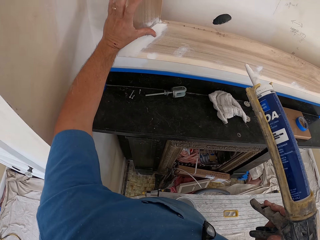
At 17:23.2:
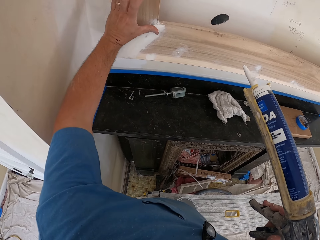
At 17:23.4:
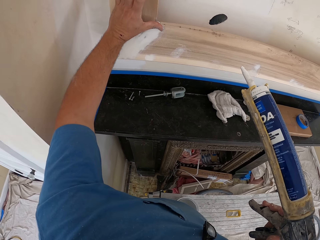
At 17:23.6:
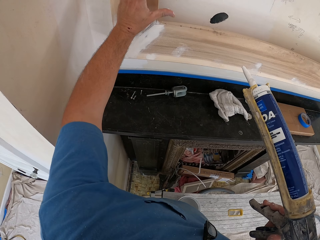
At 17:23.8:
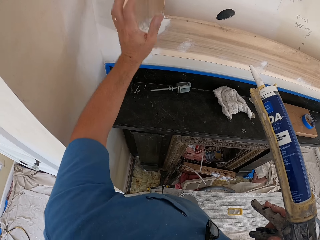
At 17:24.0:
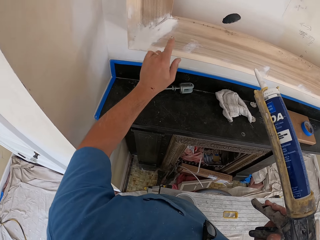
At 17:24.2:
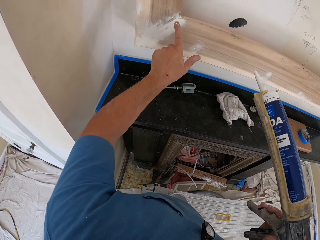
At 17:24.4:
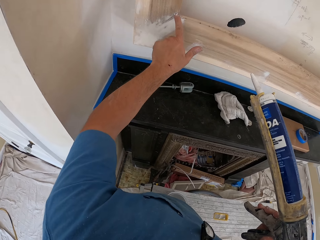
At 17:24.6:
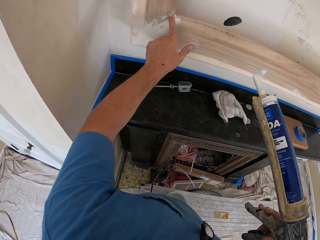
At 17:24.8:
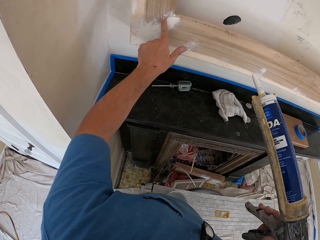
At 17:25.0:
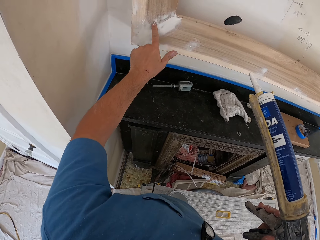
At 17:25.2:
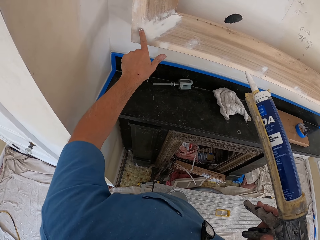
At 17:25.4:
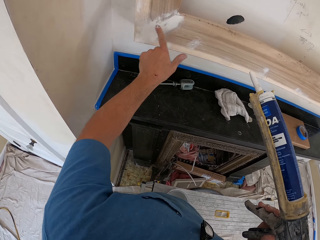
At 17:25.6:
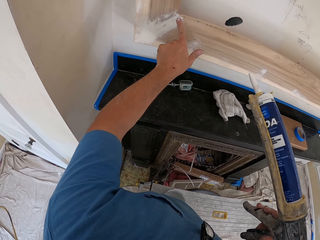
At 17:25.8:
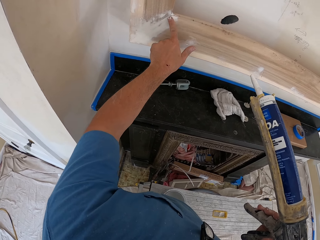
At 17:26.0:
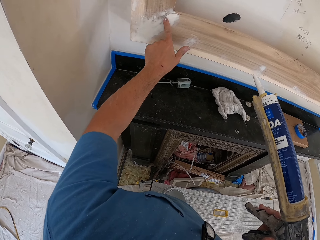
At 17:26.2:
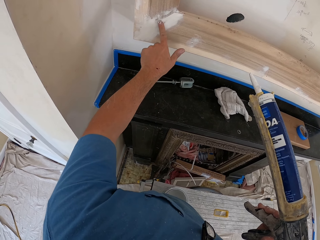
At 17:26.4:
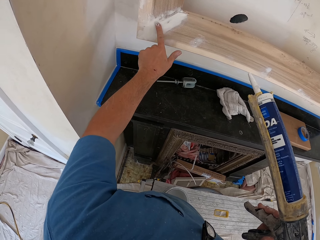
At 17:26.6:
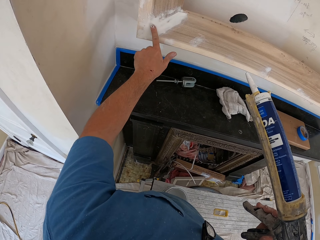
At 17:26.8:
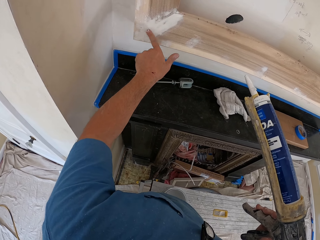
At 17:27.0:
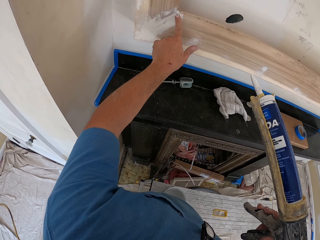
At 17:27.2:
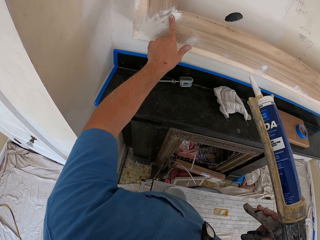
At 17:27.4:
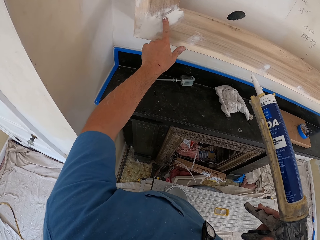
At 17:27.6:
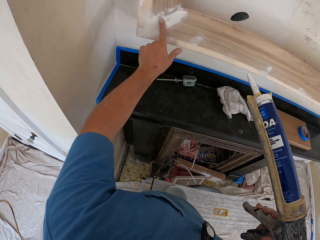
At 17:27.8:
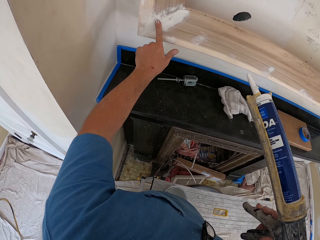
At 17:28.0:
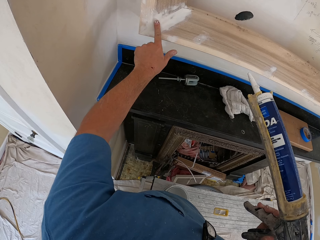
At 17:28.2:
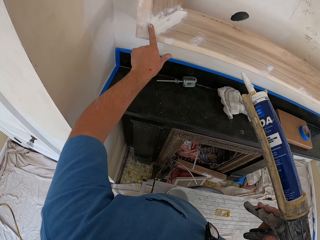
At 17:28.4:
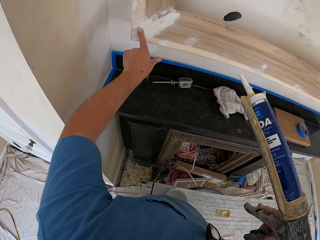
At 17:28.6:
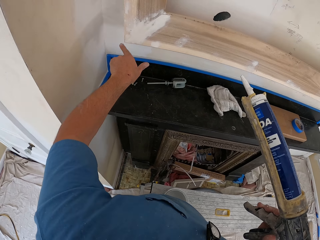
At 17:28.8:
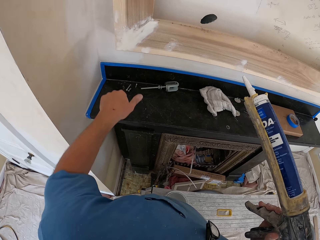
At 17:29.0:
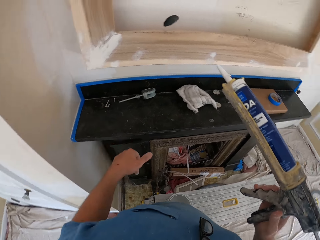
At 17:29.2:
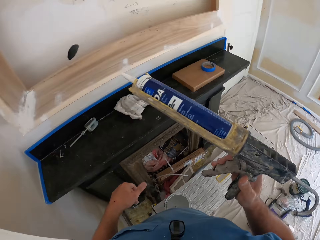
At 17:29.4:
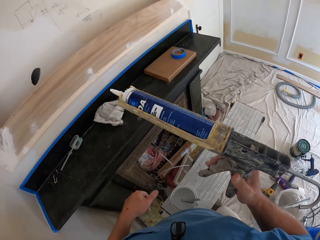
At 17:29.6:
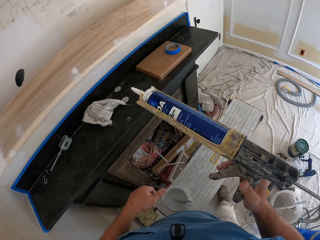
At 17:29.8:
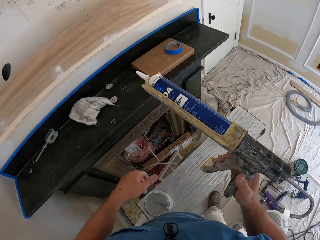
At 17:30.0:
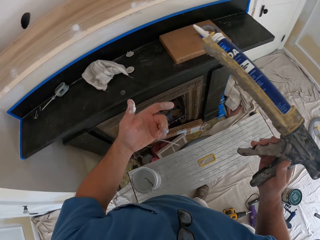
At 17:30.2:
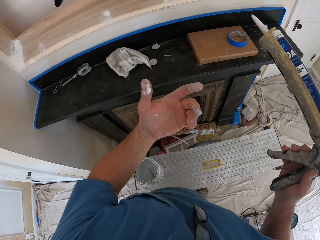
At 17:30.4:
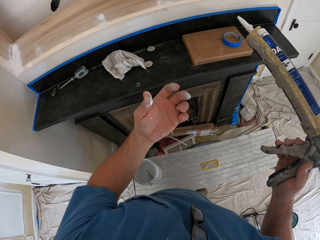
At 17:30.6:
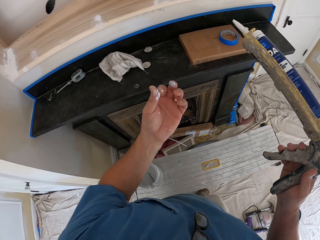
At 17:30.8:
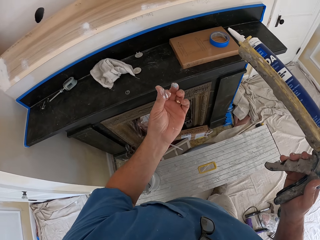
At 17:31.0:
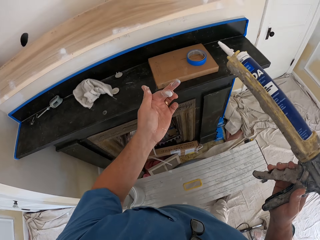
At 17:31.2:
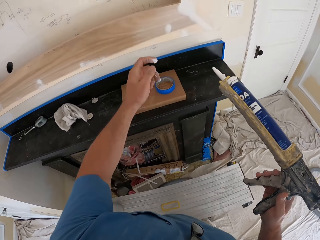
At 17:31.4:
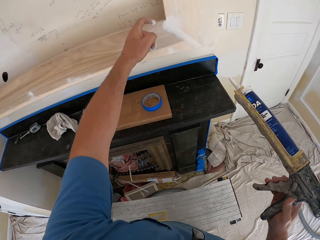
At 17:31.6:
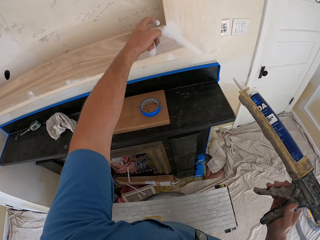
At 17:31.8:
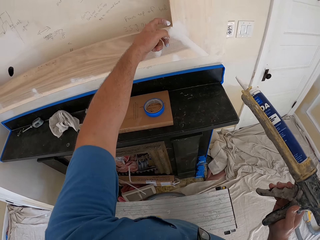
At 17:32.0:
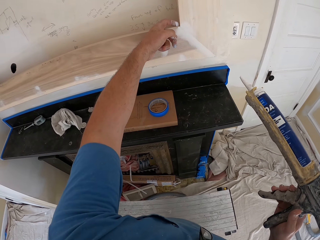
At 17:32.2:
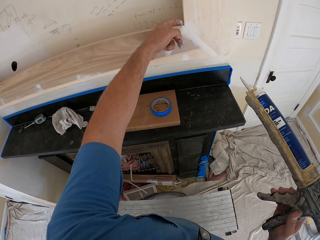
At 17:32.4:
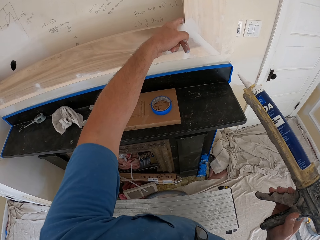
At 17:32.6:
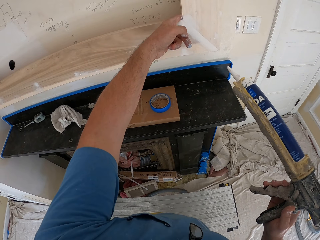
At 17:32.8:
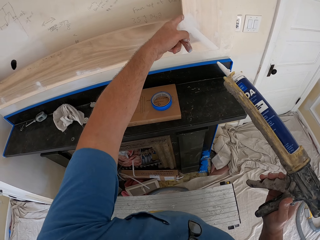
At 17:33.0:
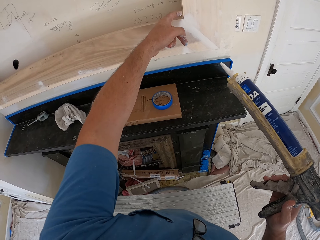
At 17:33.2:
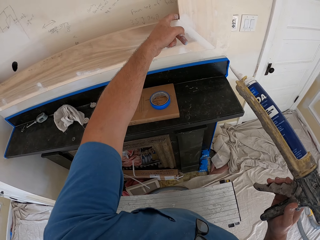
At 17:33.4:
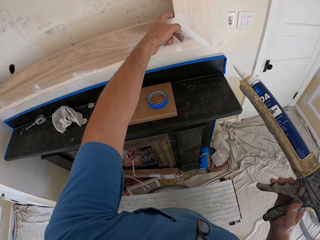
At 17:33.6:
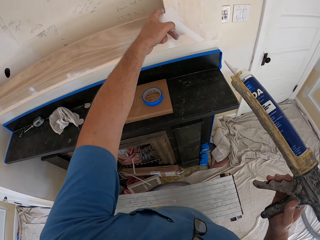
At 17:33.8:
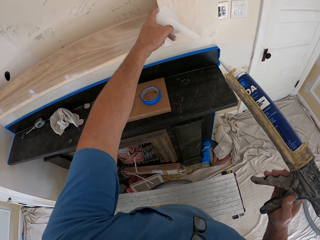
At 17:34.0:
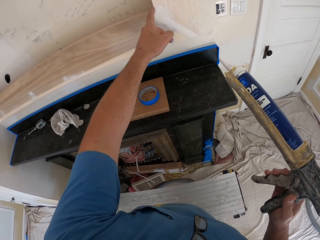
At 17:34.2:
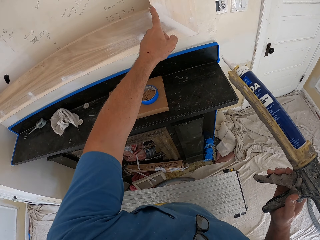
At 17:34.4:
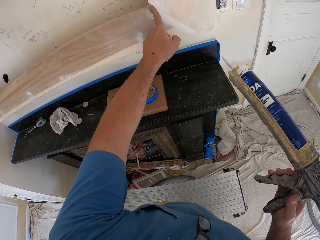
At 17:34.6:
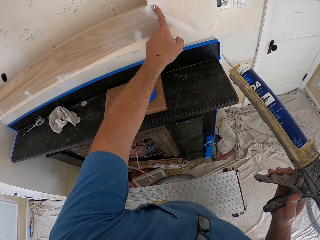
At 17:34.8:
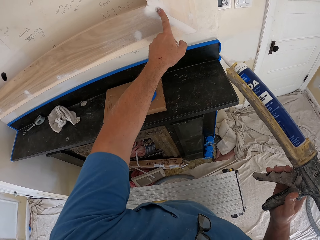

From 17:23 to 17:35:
The camera wearer walks around the room. They spread the construction adhesive.

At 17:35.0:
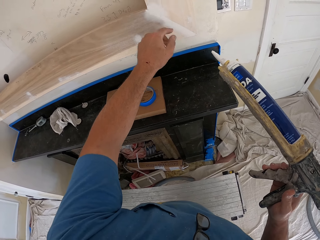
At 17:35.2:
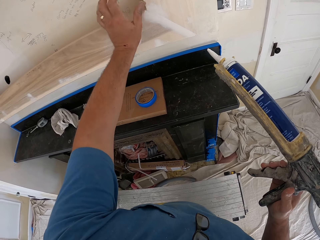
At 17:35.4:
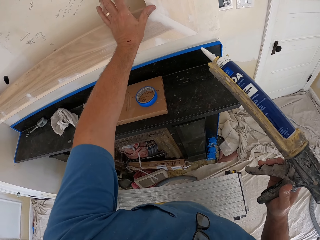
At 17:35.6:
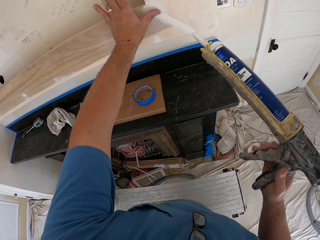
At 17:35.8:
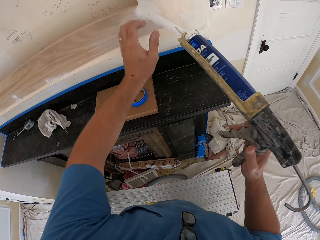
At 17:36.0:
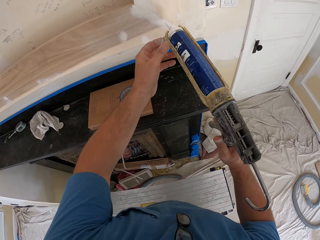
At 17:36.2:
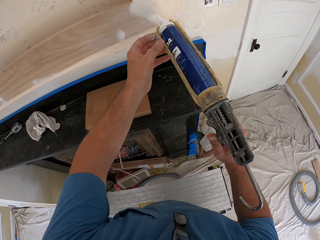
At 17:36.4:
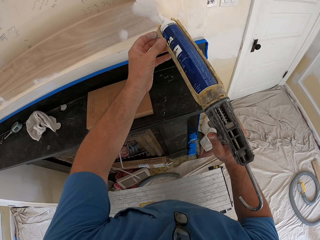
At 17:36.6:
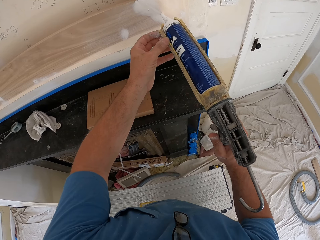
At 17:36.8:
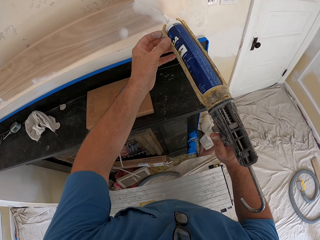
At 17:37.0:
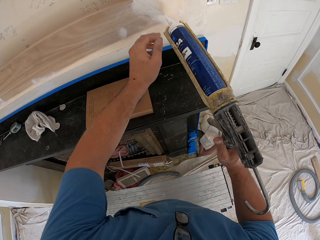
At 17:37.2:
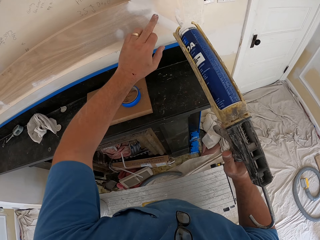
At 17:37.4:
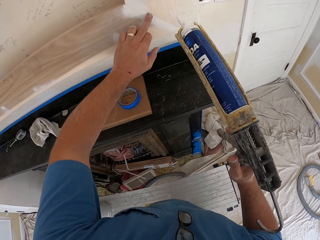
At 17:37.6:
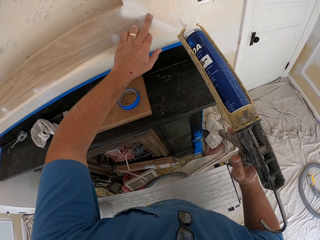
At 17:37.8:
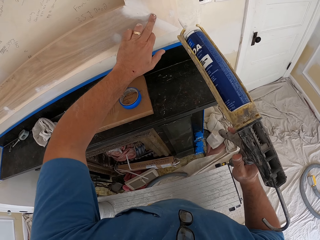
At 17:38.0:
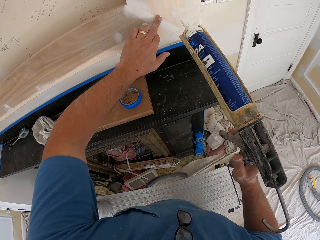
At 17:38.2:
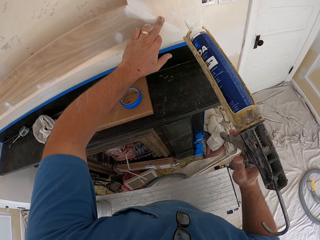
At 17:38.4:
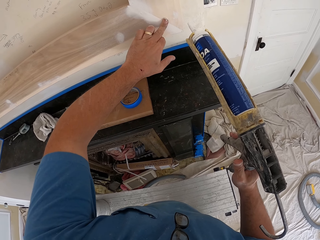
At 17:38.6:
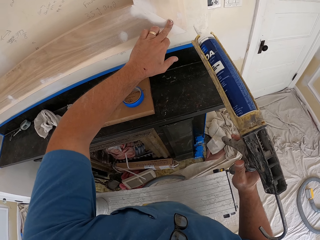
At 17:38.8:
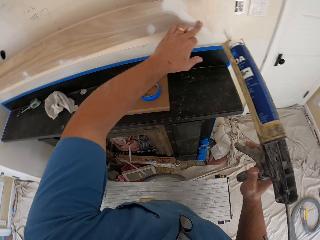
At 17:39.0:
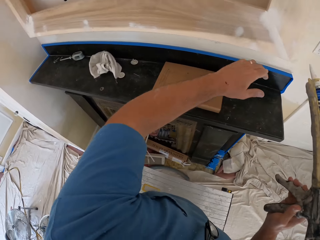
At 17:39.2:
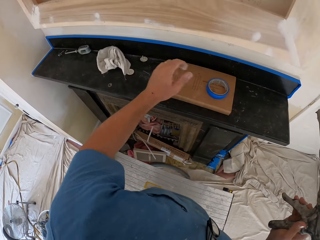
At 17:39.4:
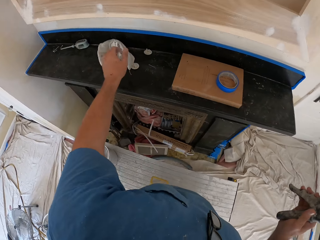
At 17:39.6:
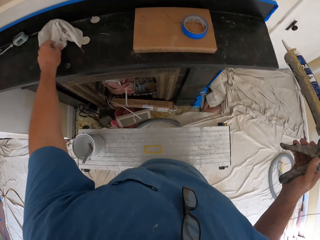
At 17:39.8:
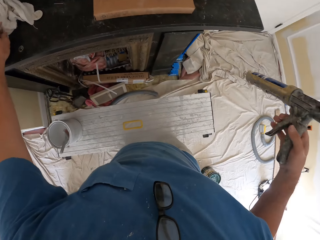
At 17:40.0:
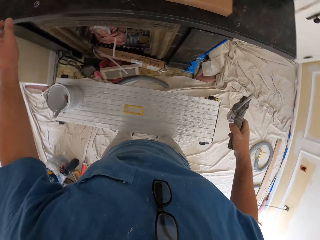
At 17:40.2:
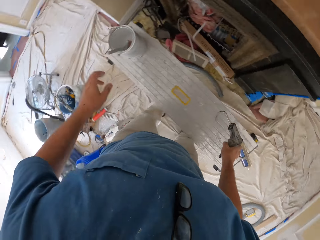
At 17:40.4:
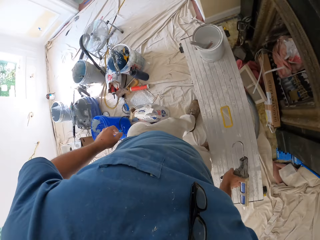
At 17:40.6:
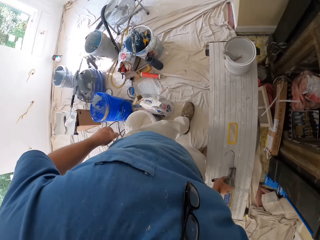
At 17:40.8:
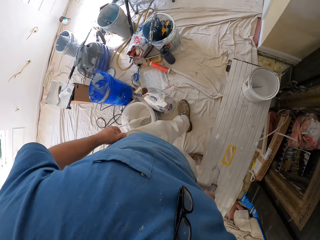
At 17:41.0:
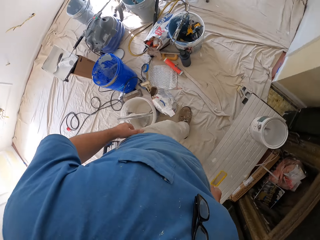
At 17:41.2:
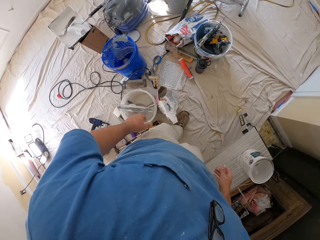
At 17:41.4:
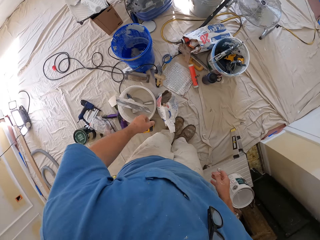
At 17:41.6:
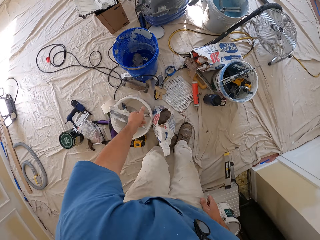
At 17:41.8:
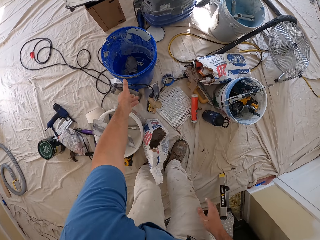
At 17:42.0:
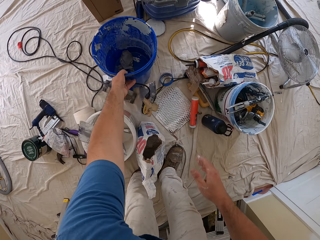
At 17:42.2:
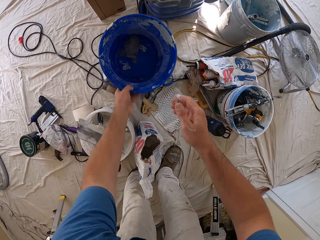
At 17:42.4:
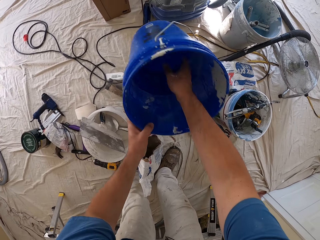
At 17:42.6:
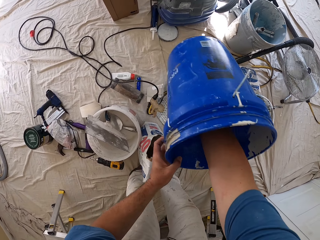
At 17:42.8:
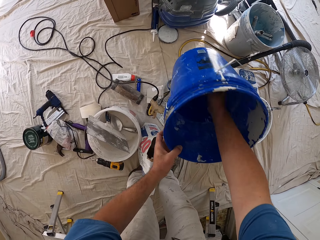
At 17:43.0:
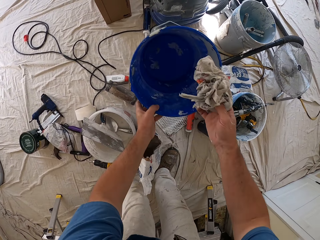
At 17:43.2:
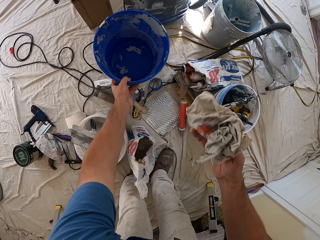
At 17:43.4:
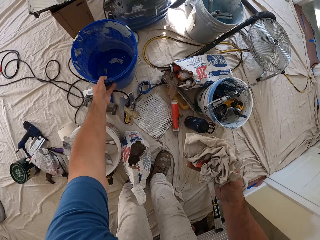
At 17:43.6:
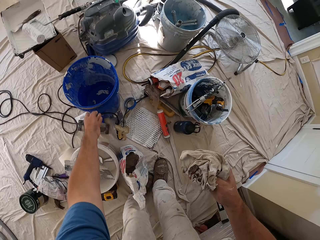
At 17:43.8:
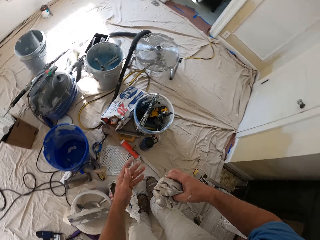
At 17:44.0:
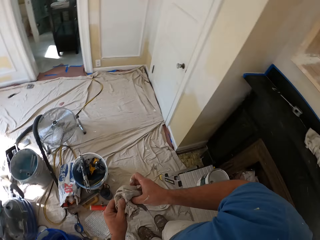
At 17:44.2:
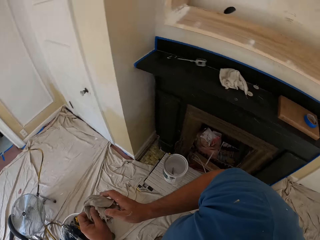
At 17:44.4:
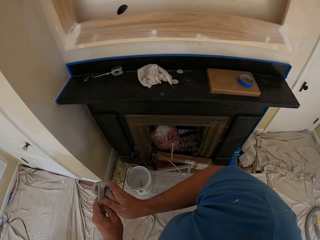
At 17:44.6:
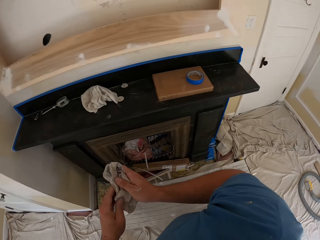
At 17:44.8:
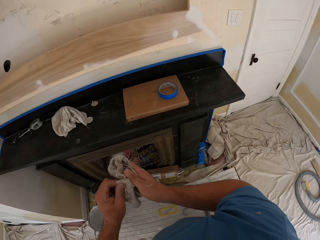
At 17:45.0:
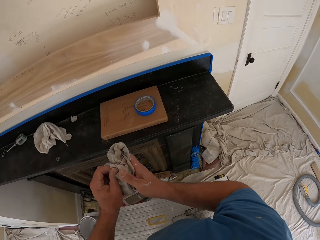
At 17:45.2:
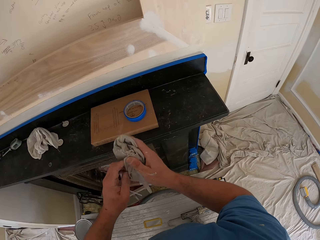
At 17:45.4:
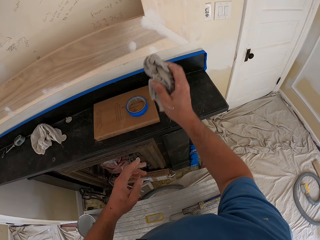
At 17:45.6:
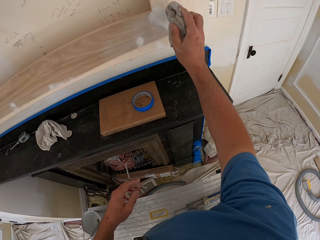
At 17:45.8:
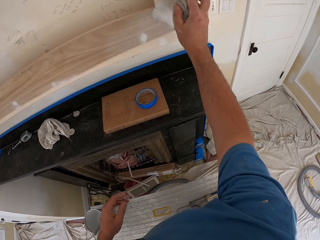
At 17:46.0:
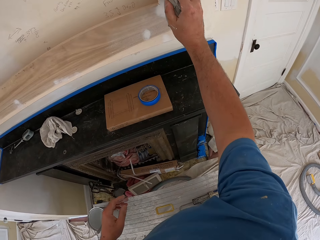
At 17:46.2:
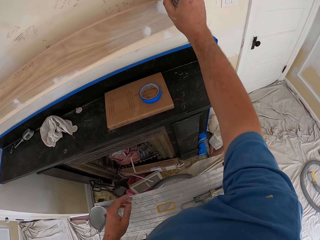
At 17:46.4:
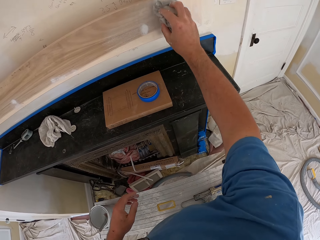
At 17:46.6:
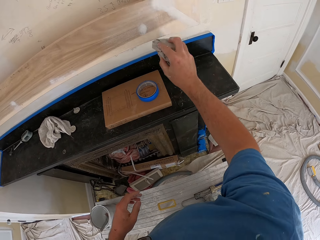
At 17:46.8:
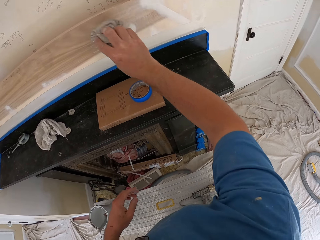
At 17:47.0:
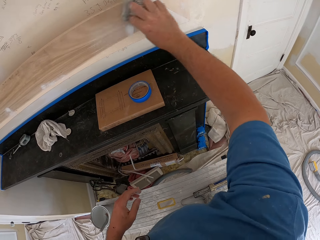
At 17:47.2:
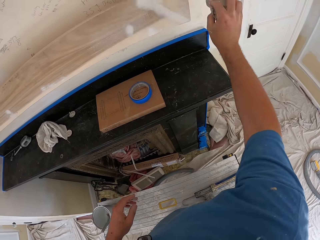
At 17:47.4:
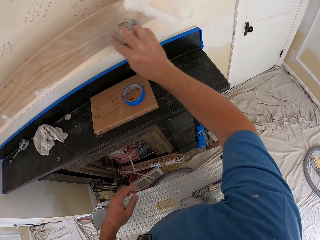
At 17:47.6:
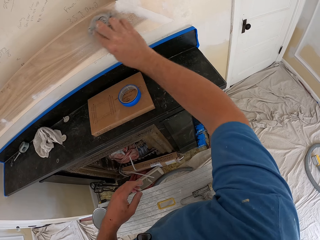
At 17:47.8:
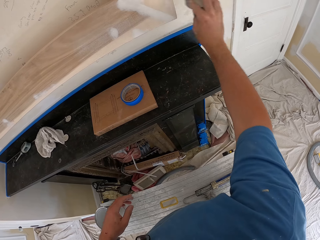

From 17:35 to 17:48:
The camera wearer applies the glue on the wall with the caulking gun. He adjusts the glue on the wall with his left hand. He drops the caulking gun on the table with his right hand. He walks around the room. He picks up the bucket with his left hand. He removes the cloth inside the bucket. He places the bucket on the floor with his left hand. He cleans the window frame of the room with the cloth.
